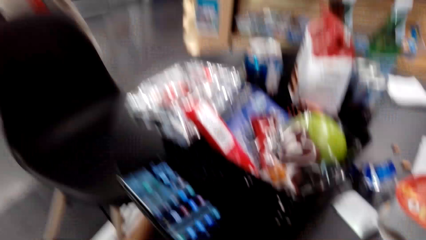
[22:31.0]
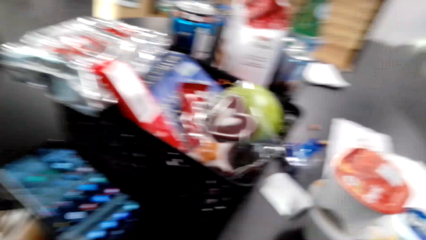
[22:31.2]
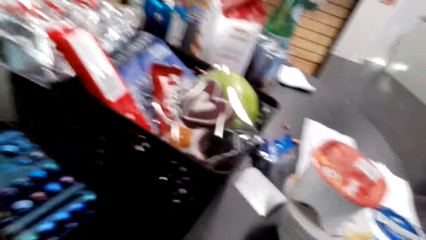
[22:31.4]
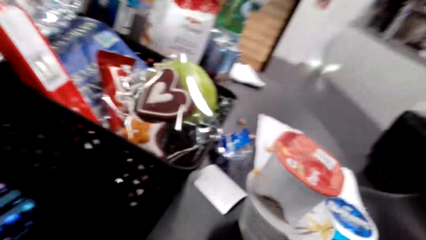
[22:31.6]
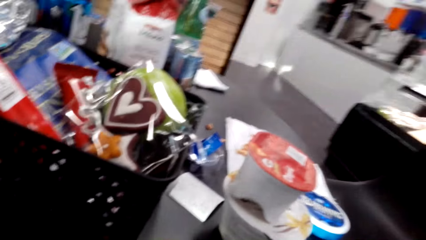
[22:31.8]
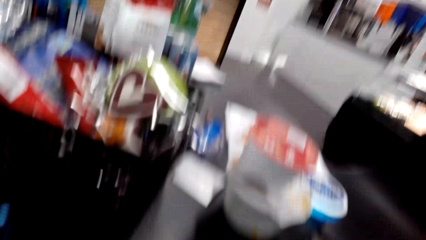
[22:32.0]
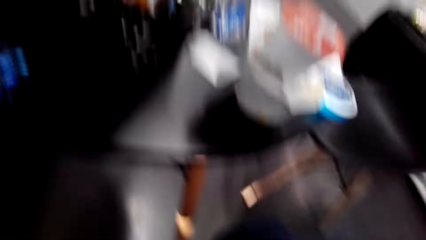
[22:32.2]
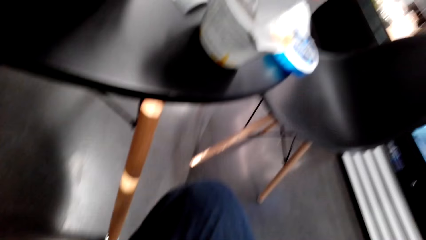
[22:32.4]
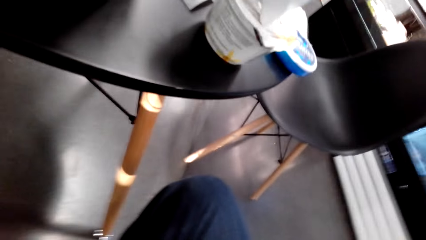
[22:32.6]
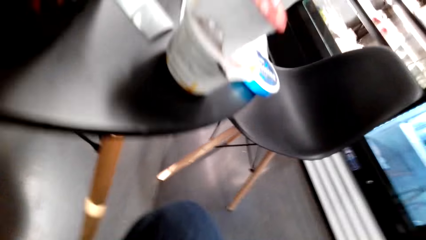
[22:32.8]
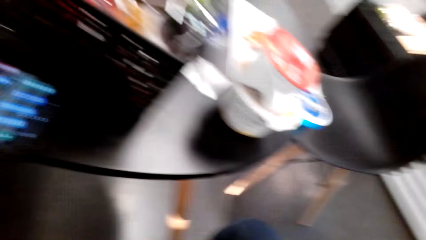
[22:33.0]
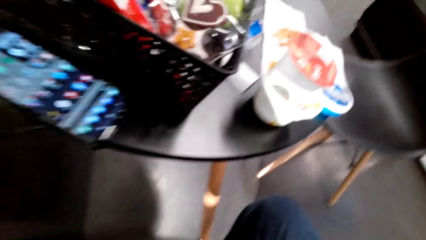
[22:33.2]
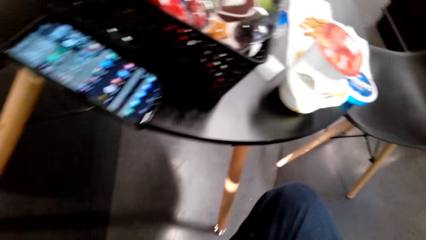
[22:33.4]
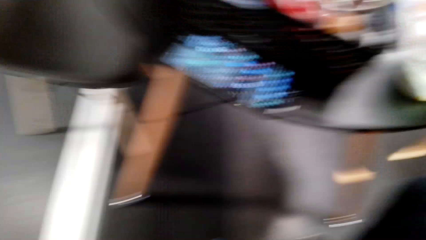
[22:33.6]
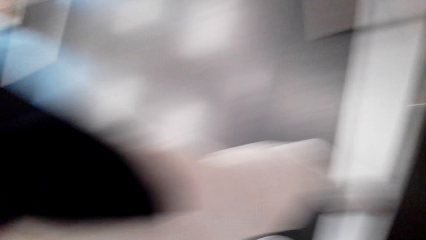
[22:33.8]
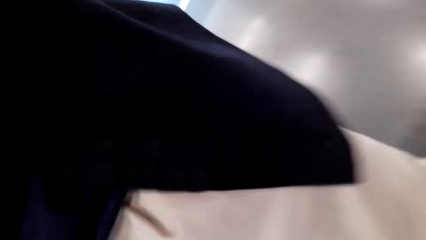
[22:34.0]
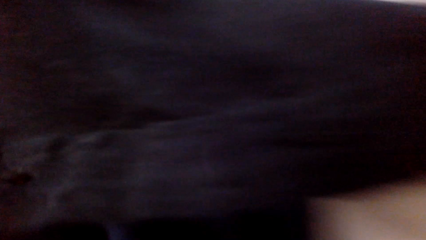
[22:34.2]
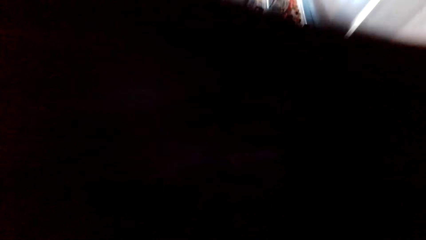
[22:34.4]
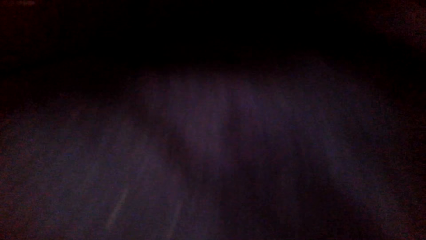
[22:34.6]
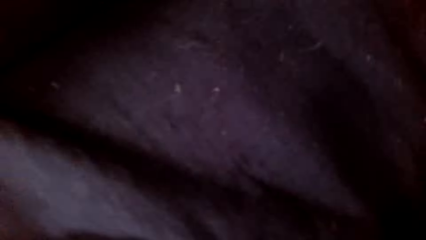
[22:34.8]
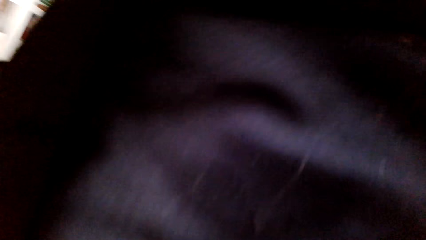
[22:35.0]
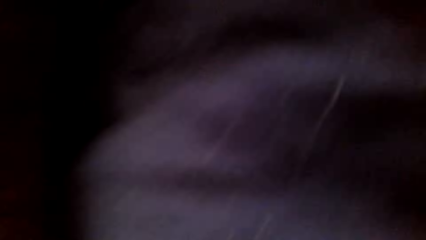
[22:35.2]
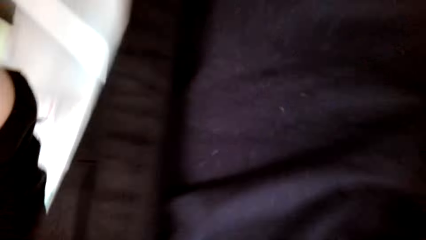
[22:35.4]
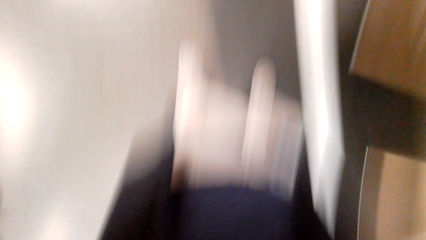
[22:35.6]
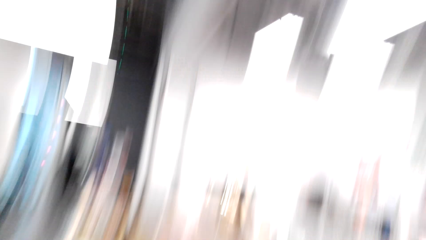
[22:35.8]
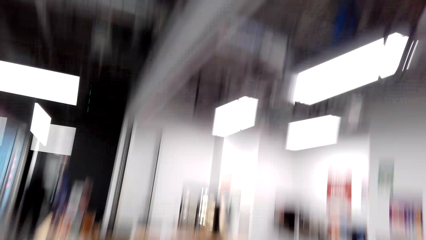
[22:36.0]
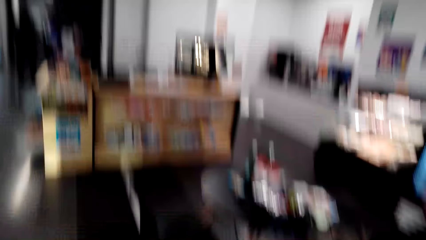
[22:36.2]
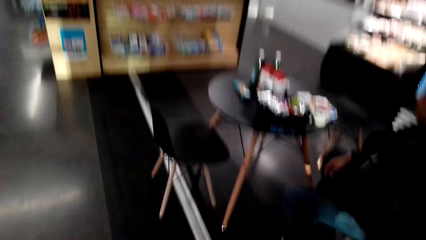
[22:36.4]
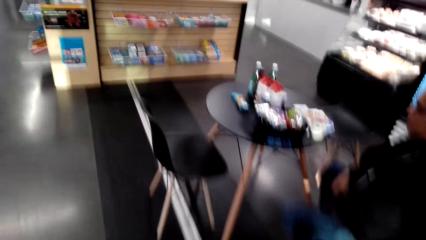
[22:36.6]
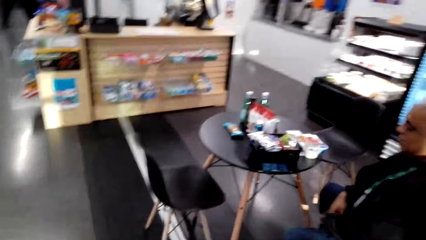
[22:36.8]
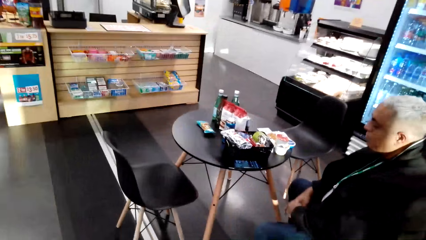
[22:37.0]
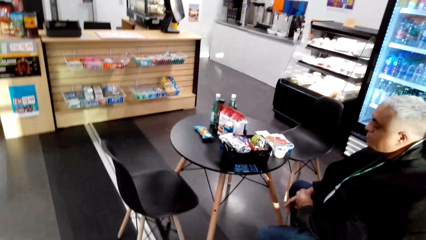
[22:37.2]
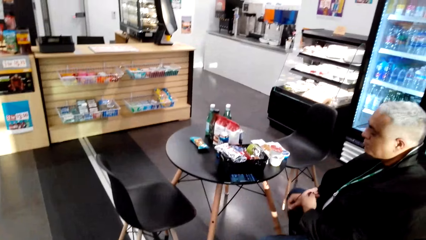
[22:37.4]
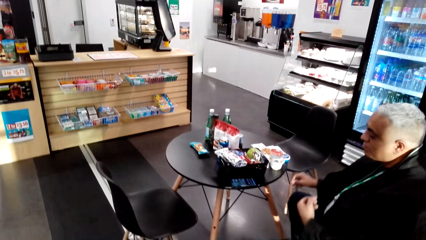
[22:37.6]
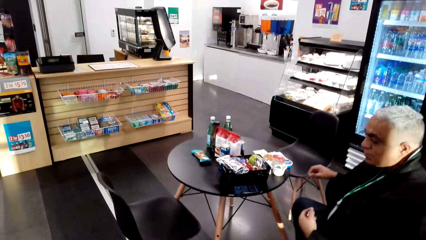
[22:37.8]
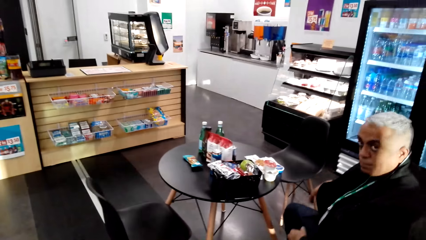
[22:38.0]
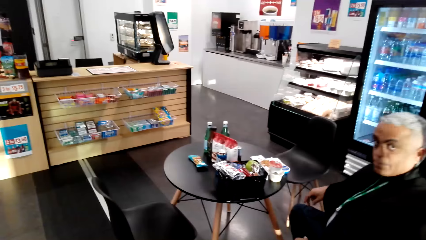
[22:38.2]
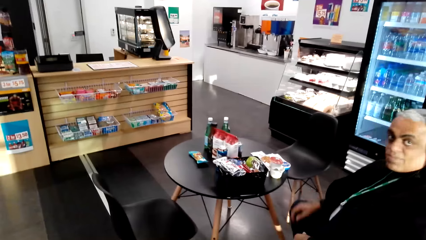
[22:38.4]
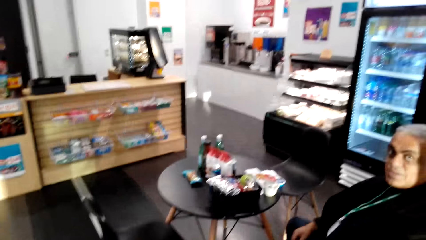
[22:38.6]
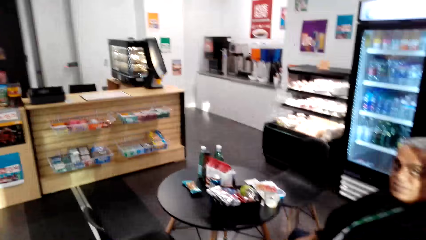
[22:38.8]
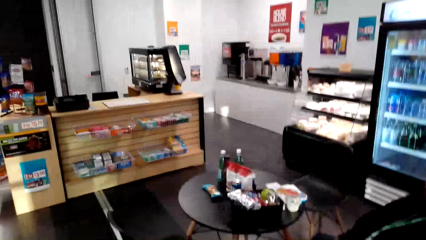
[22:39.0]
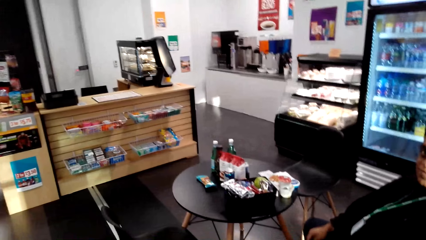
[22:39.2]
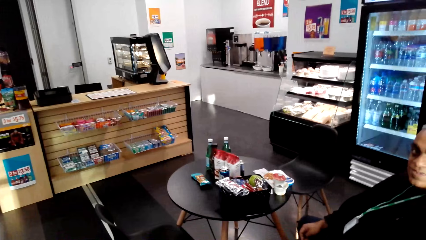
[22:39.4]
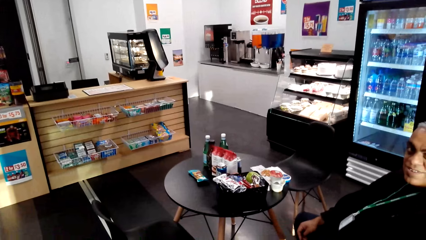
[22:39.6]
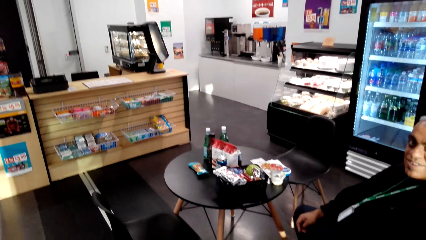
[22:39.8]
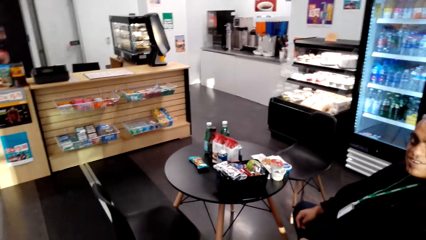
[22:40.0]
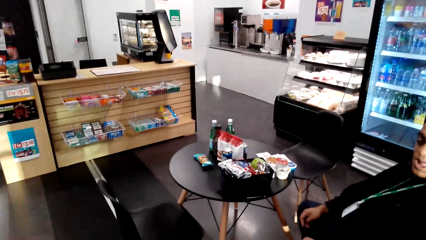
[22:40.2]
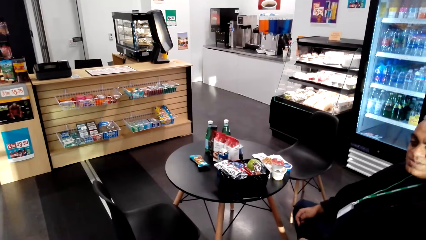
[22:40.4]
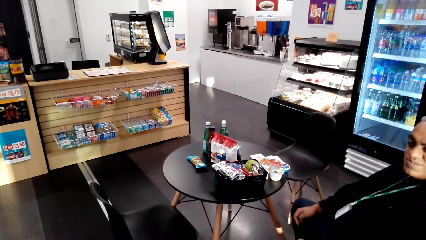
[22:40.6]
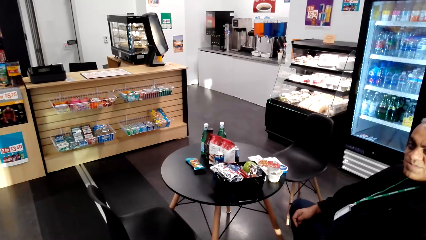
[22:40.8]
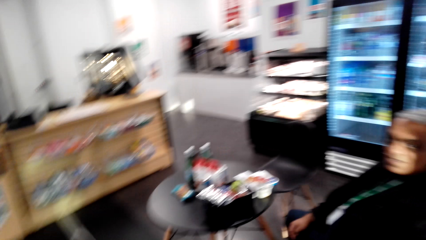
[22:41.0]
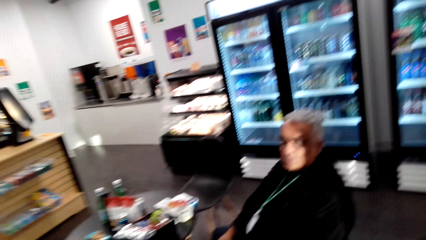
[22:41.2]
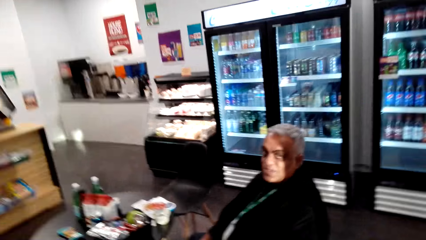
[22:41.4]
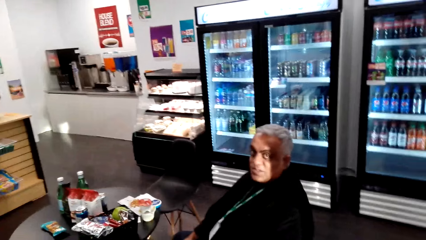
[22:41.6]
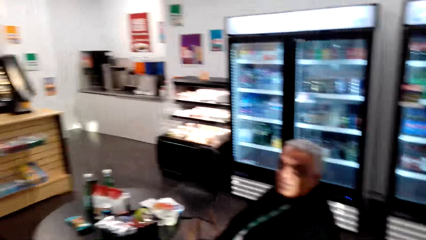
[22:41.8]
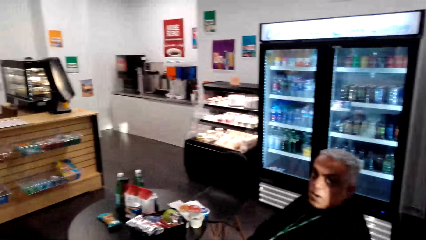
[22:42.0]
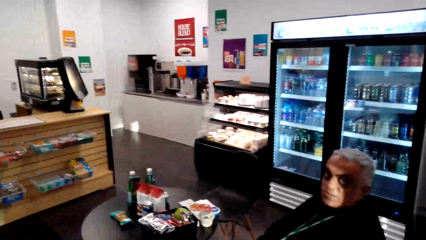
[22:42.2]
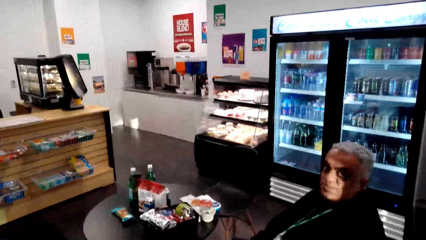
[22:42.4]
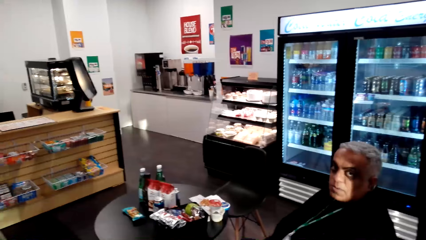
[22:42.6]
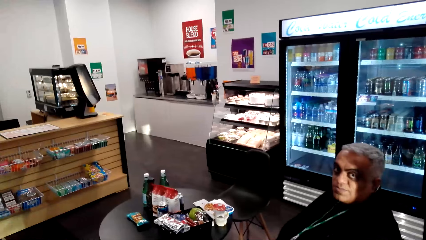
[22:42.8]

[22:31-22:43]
The camera wearer operates a tablet. They do something. A man adjusts the camera wearer's camera. Another man stares at the camera wearer. The camera wearer interacts with a person.
